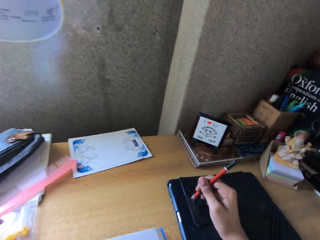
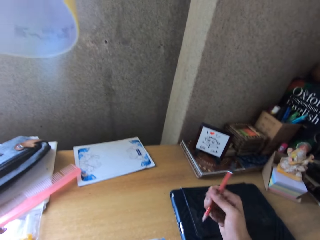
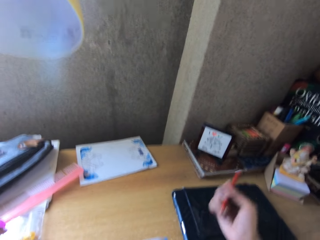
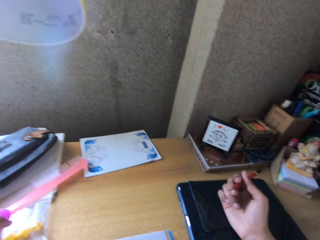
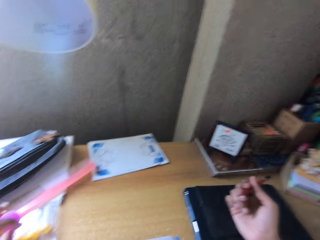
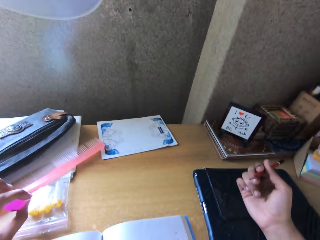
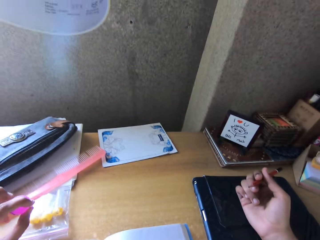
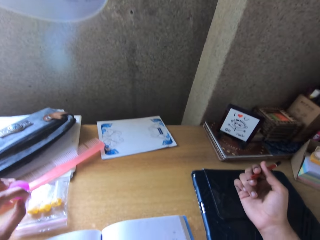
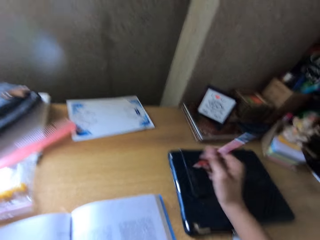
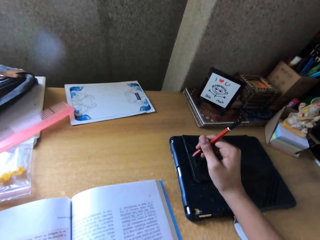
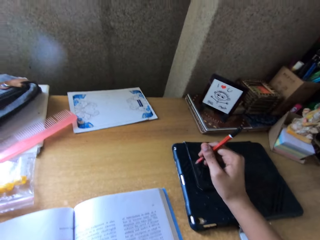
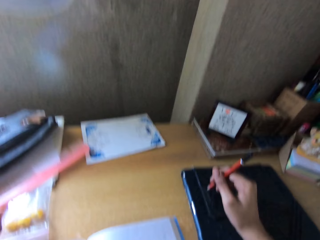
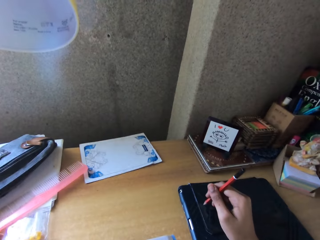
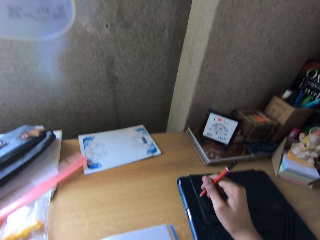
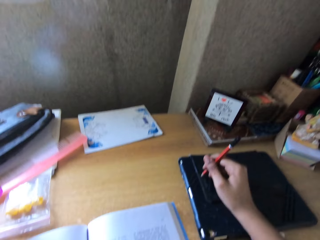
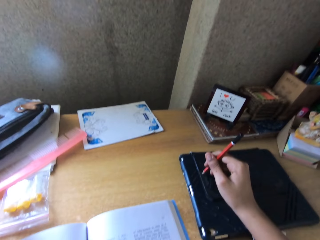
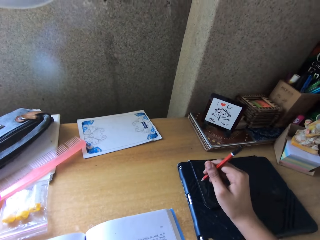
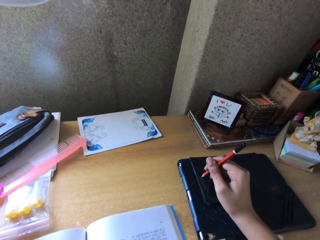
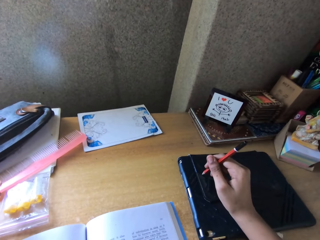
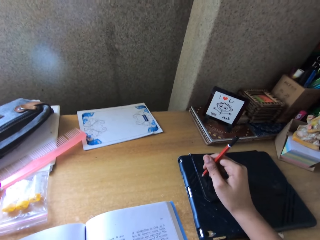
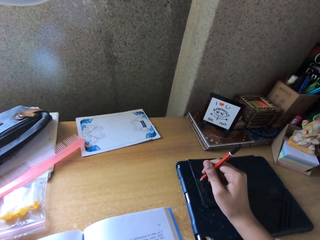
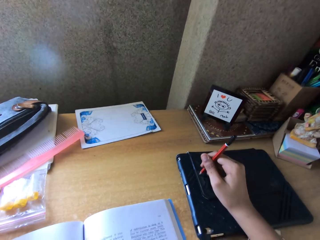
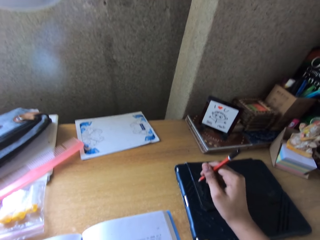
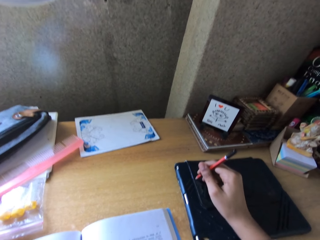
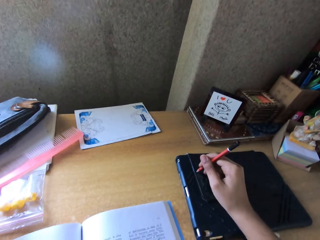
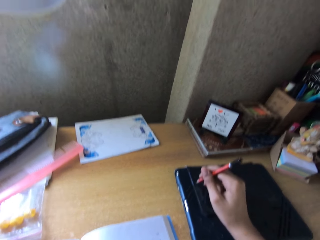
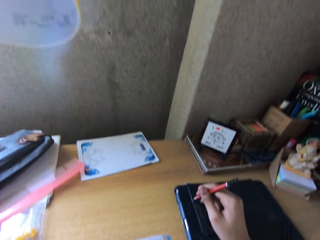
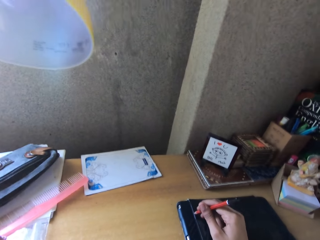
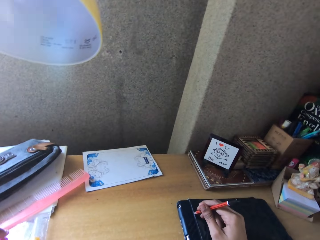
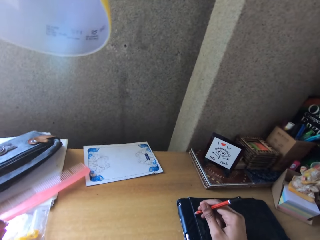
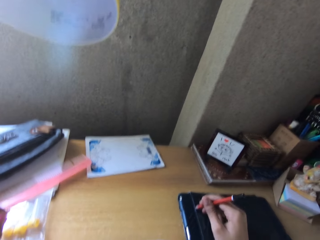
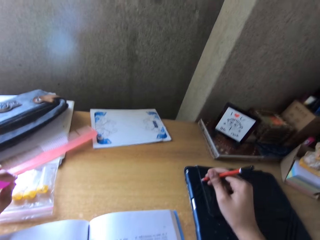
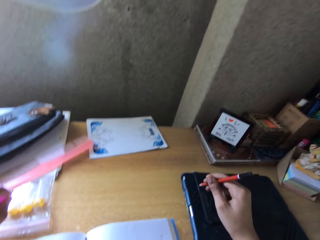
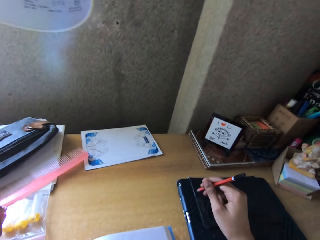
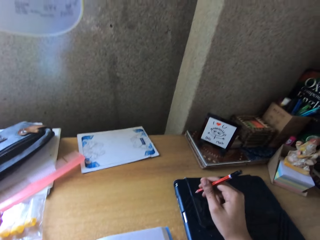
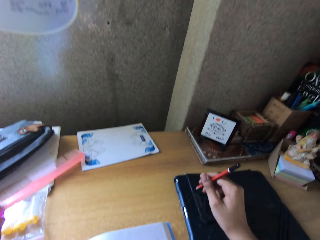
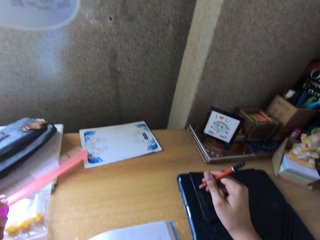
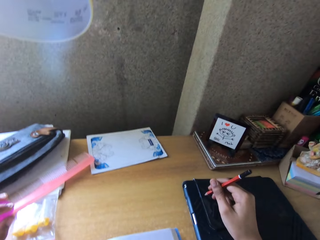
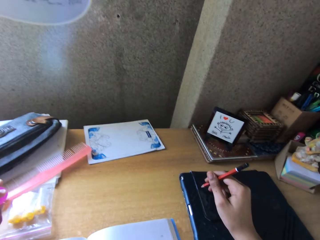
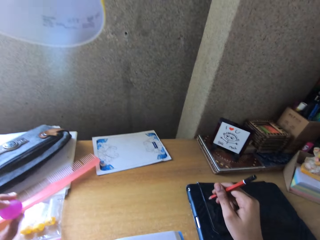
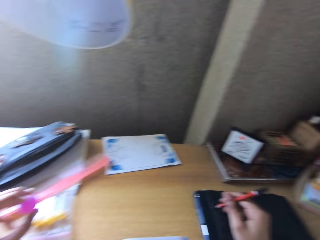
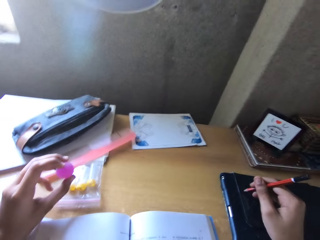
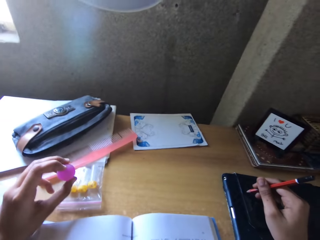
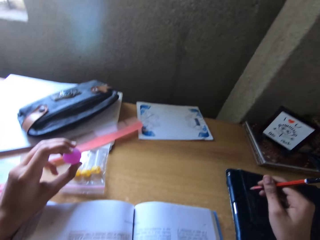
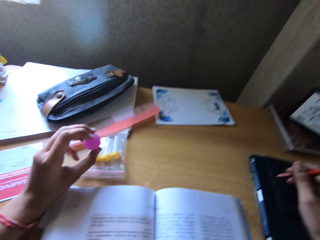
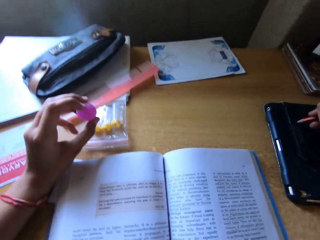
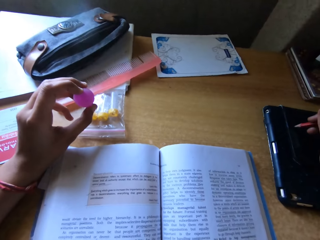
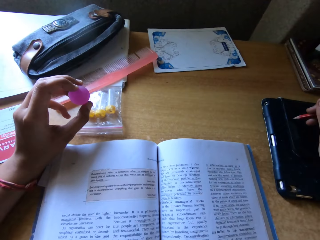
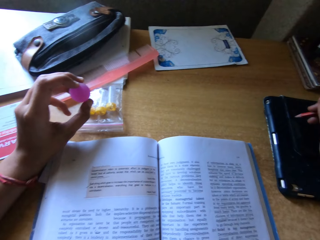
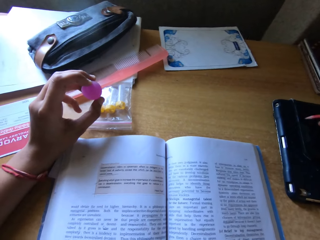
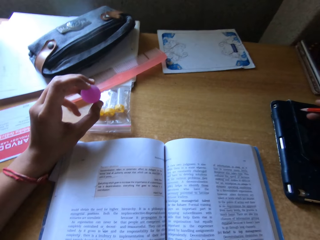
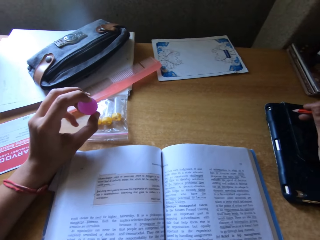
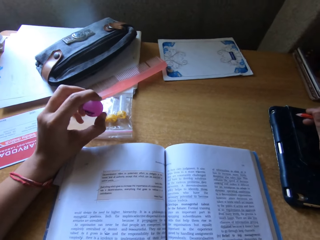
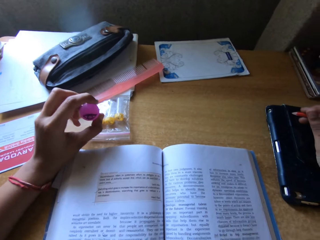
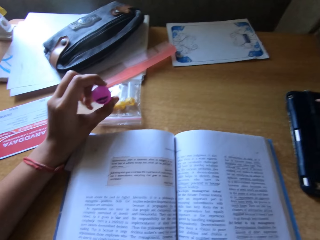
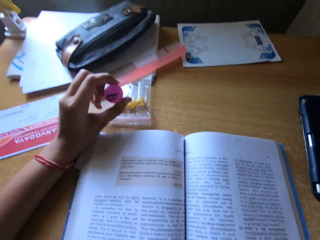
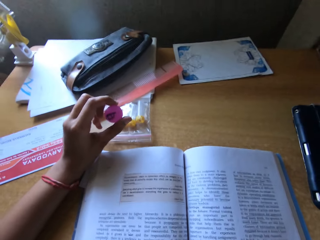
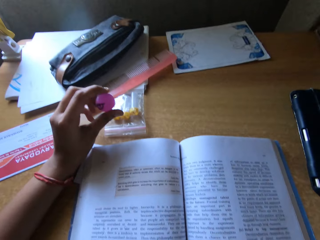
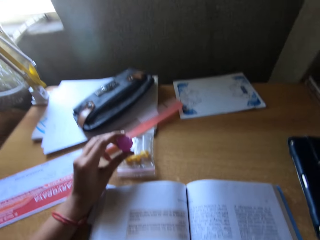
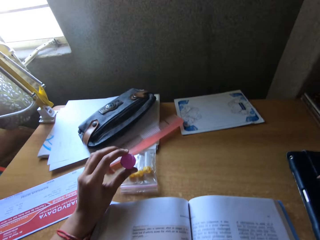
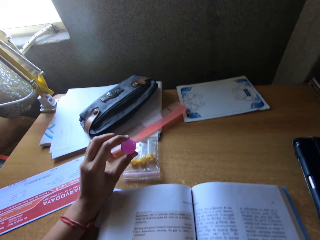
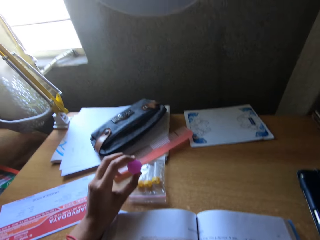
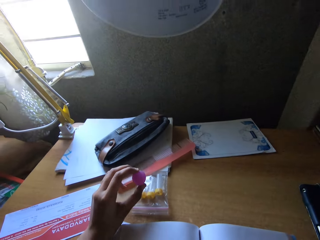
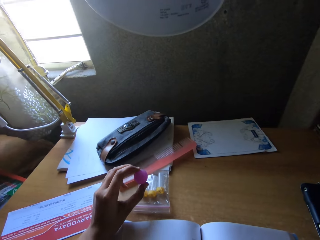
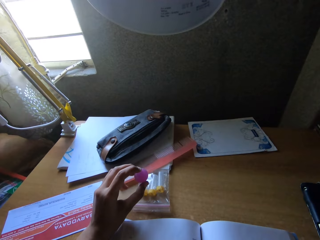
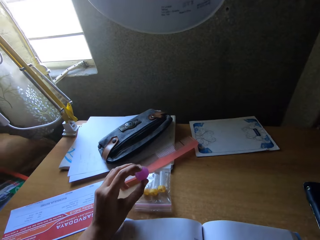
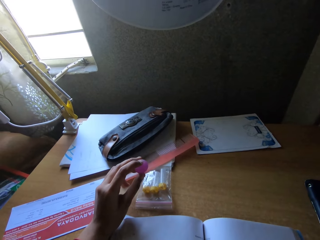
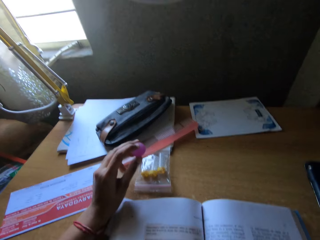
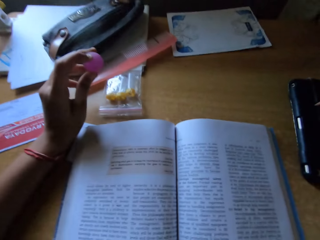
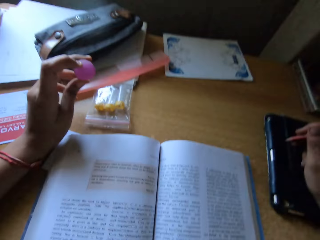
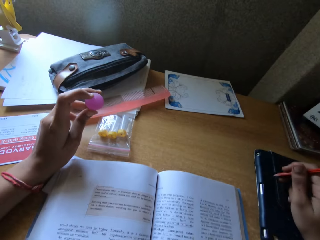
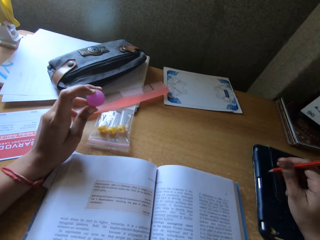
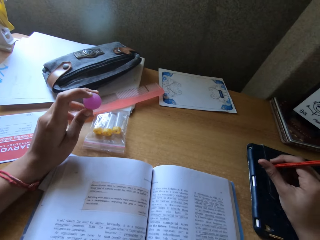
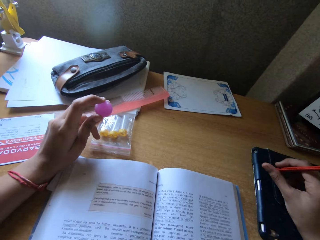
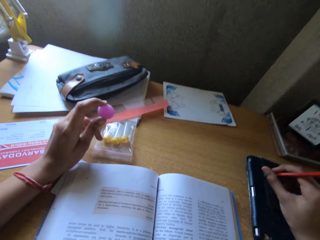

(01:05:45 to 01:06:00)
The camera wearer reads a book.

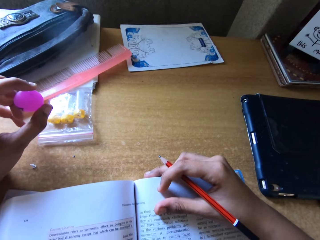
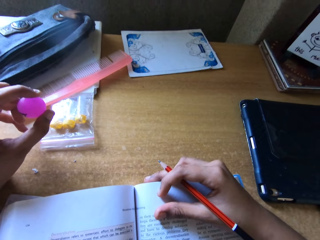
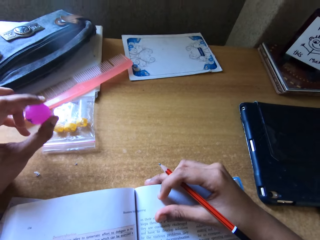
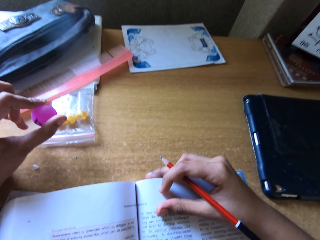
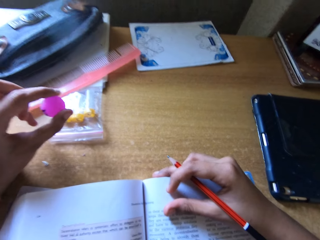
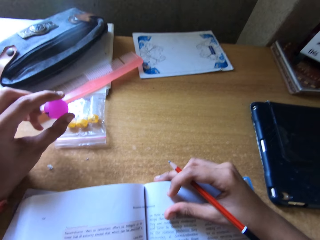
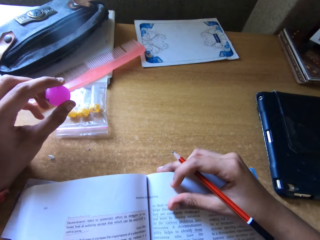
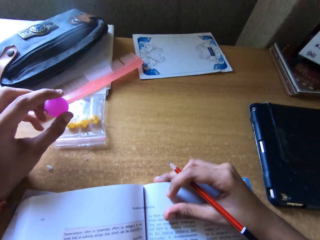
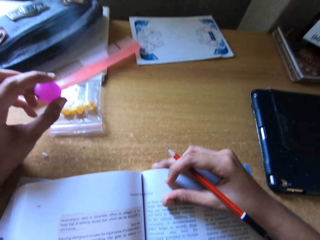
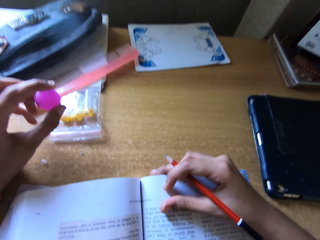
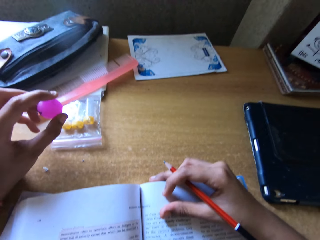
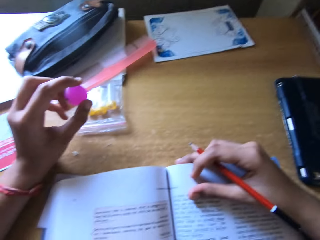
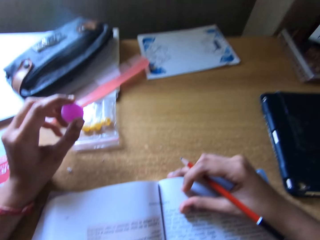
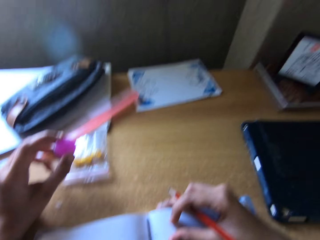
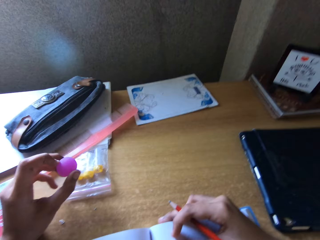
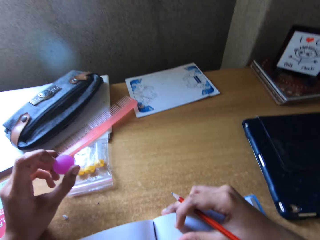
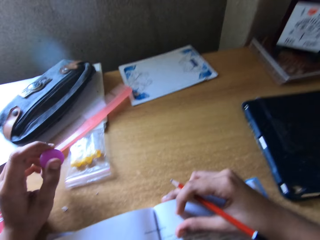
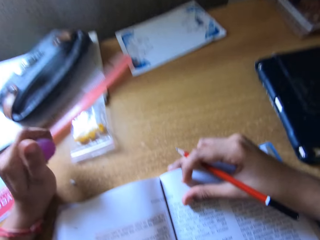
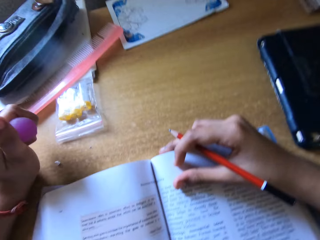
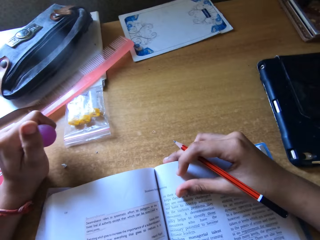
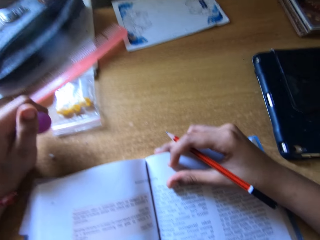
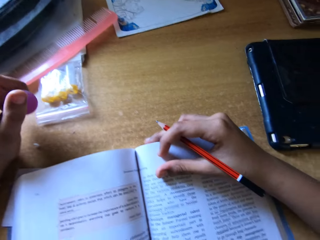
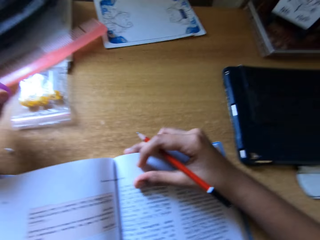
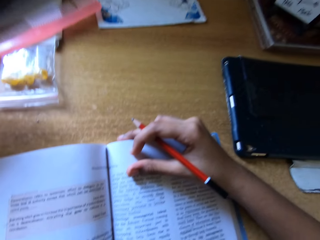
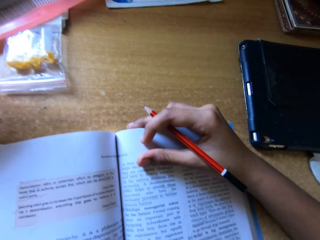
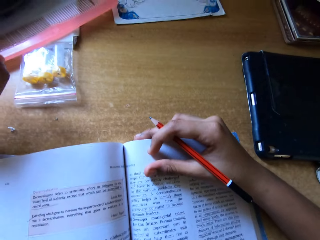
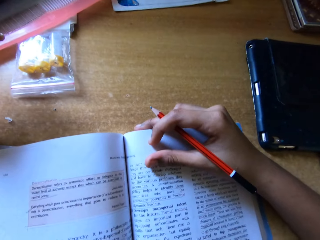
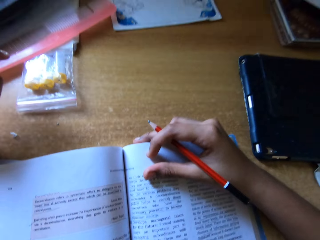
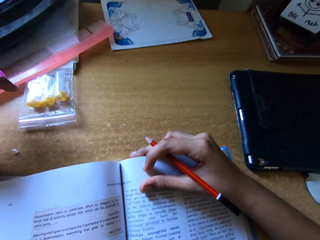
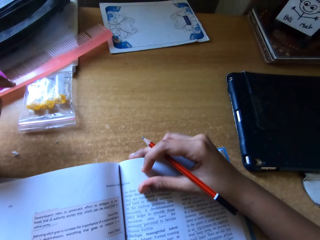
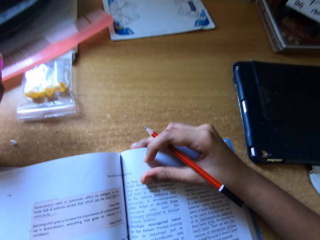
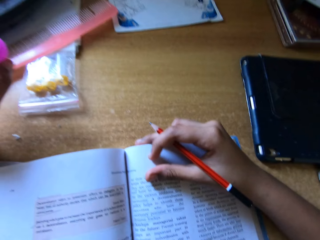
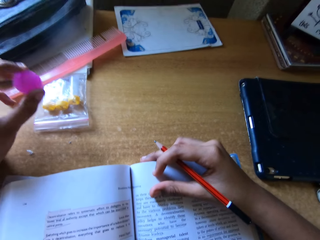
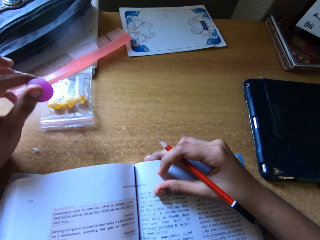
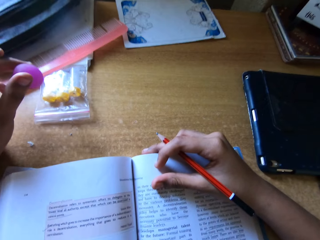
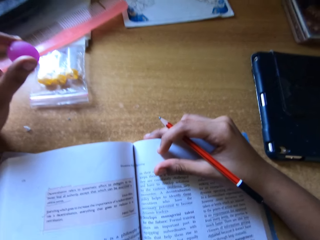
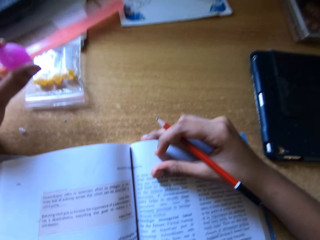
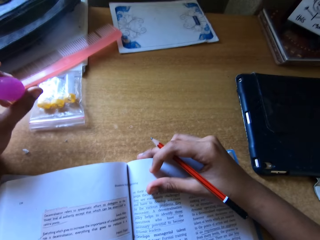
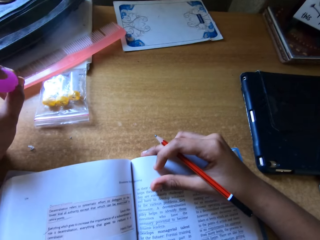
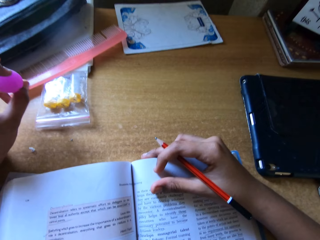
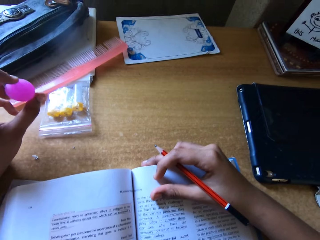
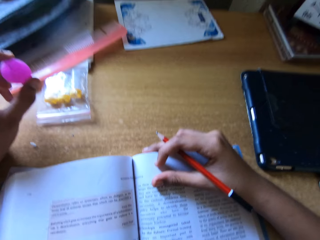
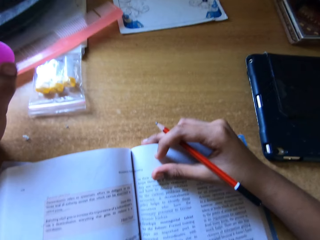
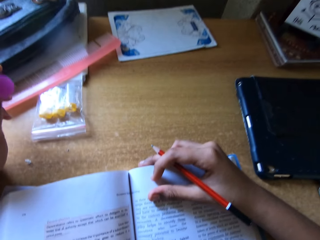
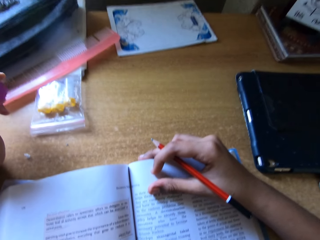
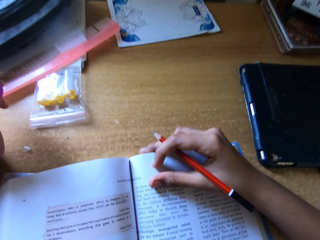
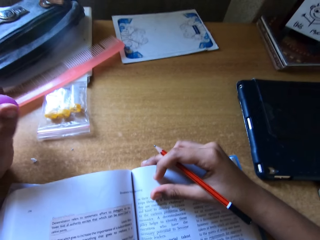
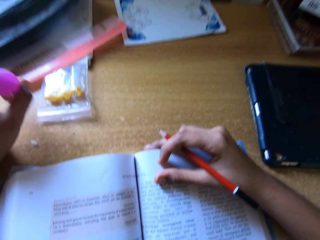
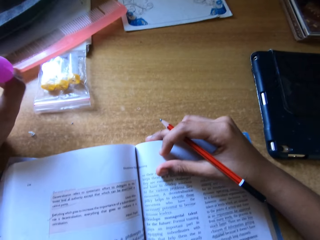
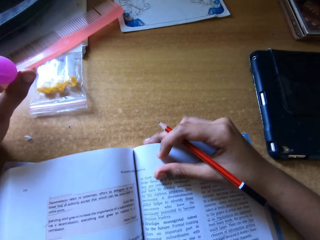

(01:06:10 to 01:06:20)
The camera wearer holds a book on her right hand. She holds a small ball with her left hand.
